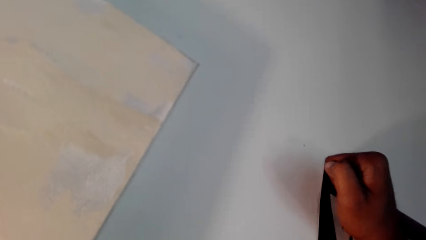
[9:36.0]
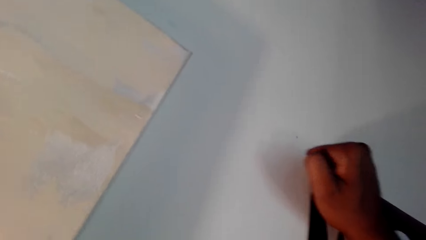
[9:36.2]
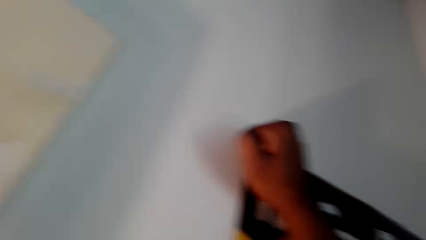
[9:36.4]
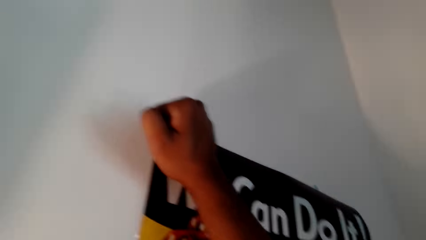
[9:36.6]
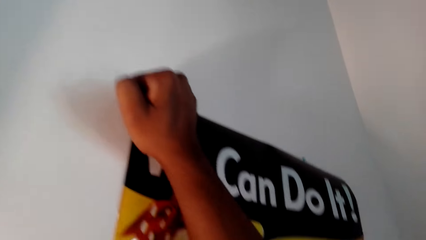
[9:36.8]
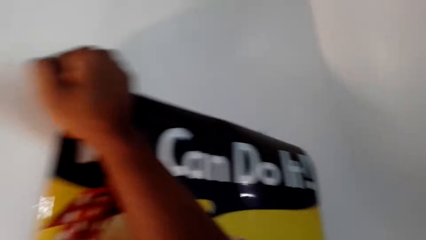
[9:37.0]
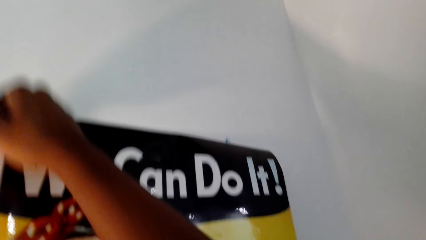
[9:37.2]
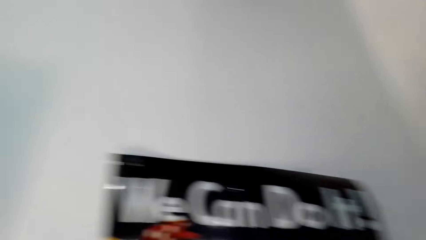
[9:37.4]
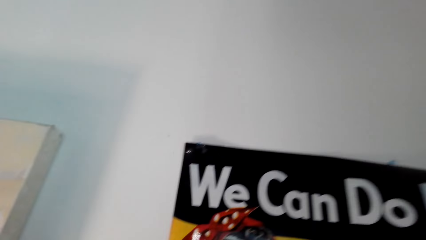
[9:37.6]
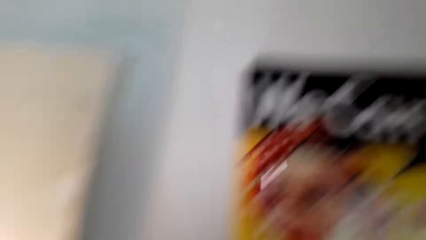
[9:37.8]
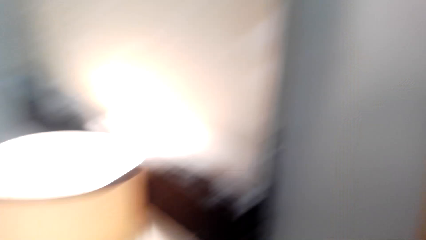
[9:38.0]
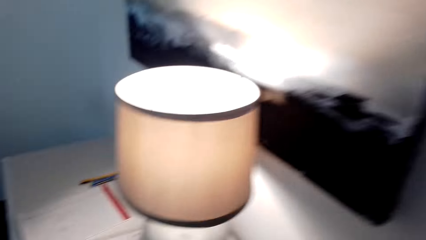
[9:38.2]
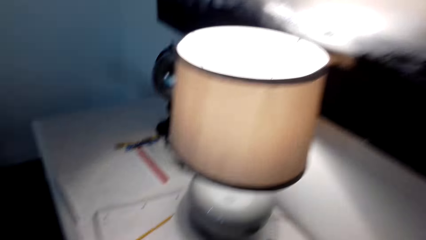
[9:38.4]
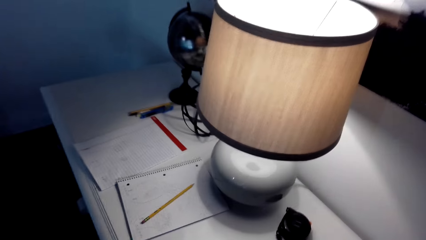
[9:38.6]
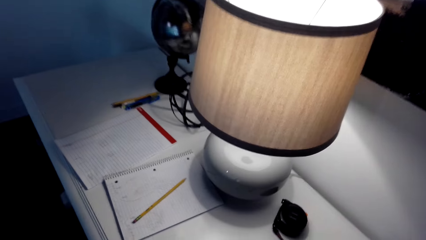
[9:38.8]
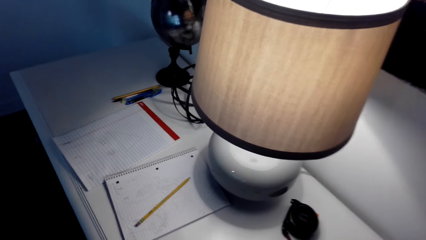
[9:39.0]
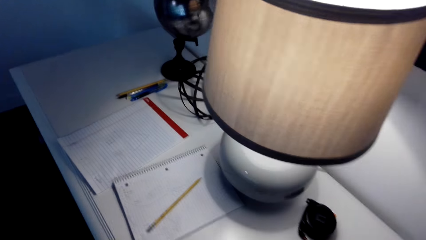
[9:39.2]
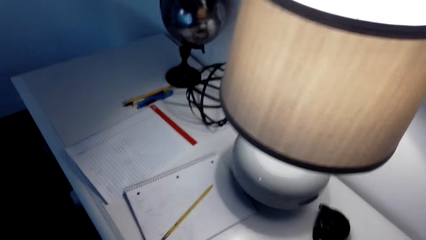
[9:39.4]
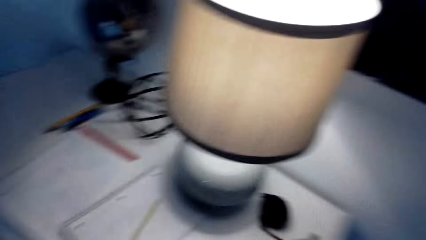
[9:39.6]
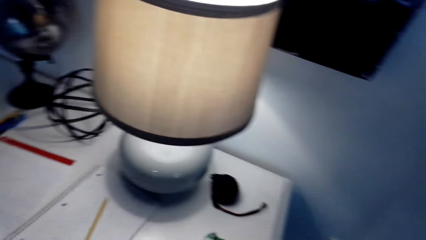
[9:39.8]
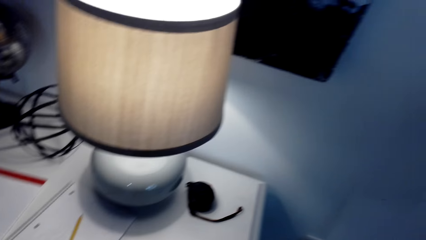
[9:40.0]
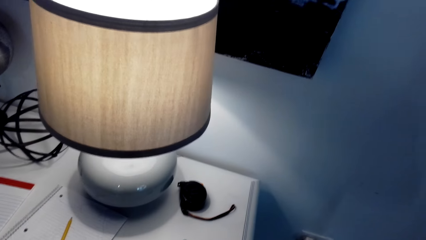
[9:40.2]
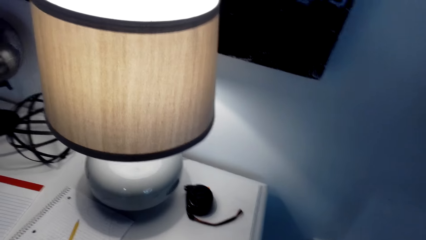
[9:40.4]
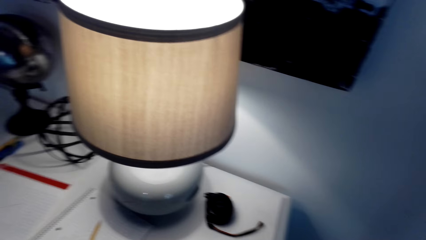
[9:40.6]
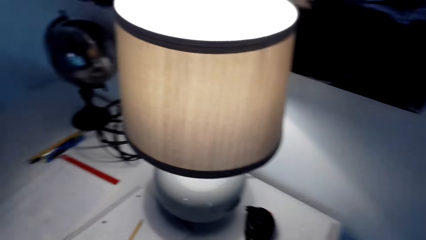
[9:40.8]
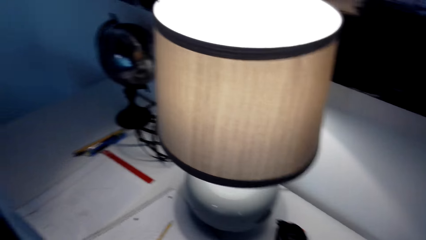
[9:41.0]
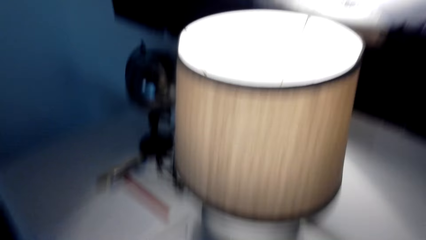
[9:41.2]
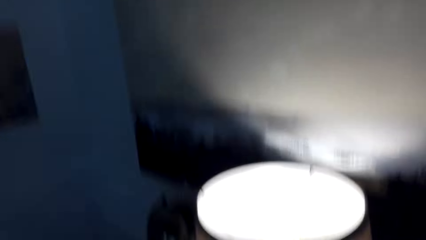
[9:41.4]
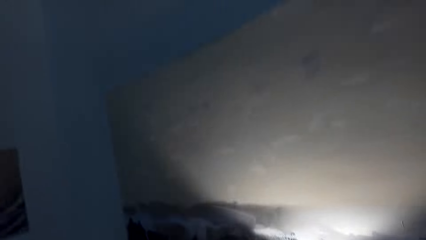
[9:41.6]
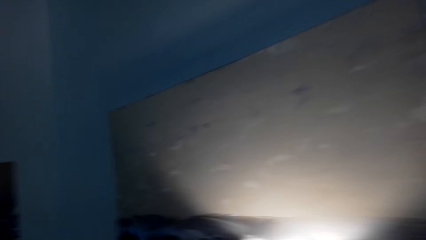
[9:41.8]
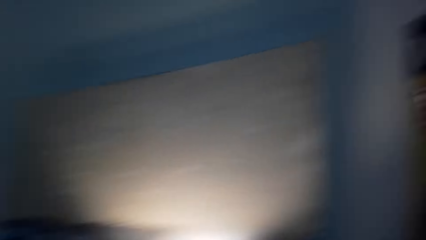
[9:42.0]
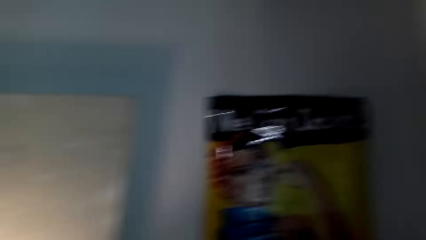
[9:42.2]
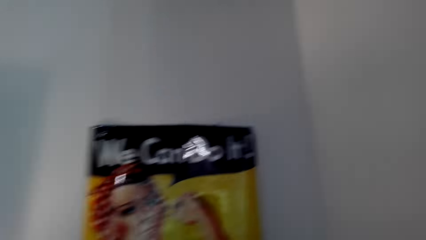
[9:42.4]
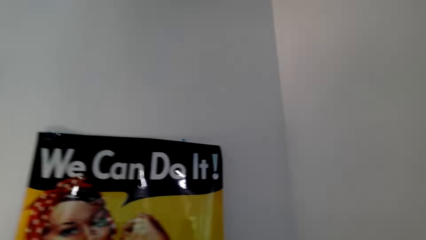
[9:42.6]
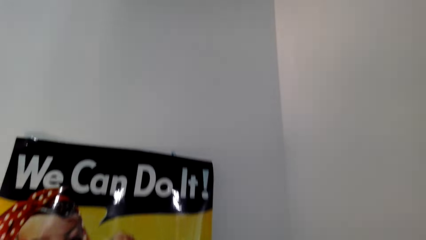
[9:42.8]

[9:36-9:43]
The camera wearer looks around.

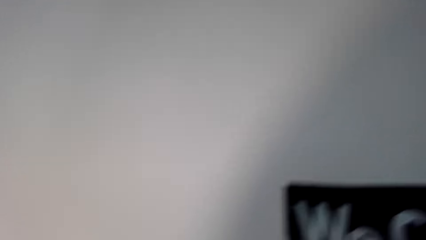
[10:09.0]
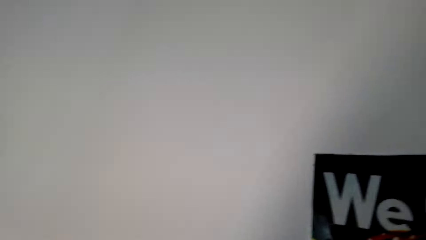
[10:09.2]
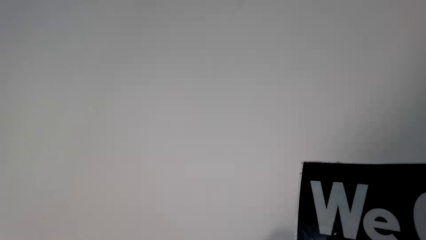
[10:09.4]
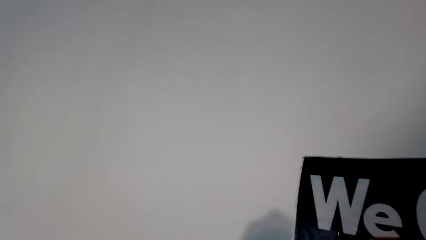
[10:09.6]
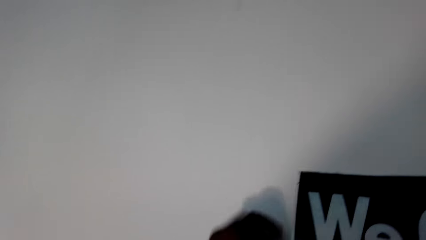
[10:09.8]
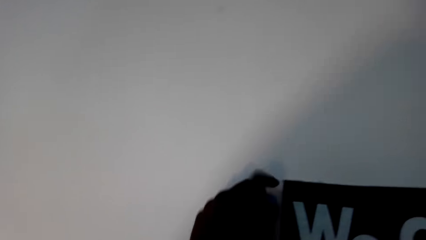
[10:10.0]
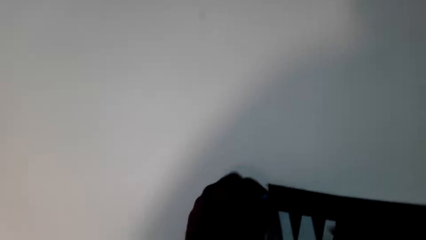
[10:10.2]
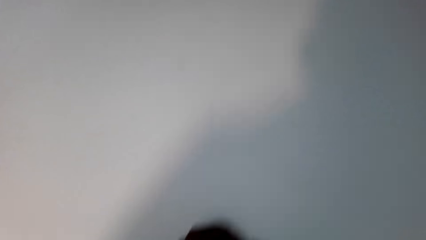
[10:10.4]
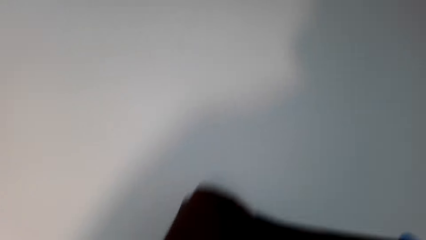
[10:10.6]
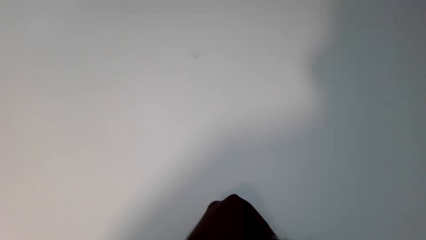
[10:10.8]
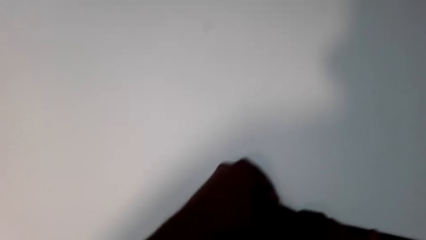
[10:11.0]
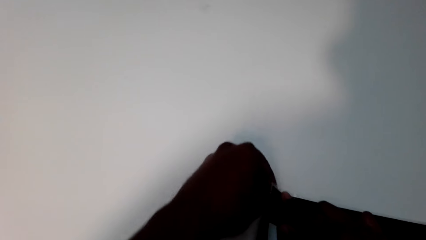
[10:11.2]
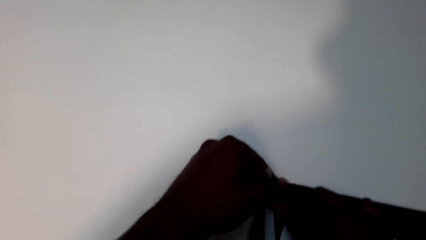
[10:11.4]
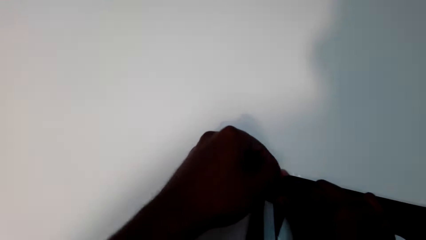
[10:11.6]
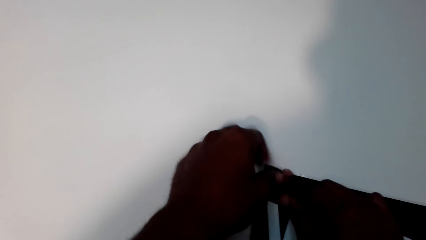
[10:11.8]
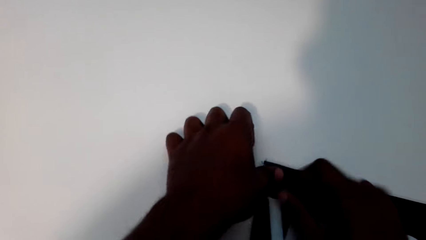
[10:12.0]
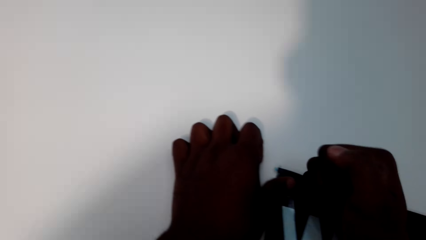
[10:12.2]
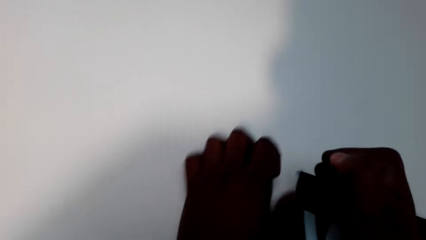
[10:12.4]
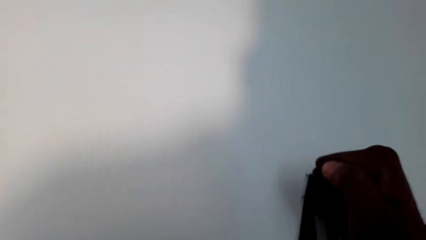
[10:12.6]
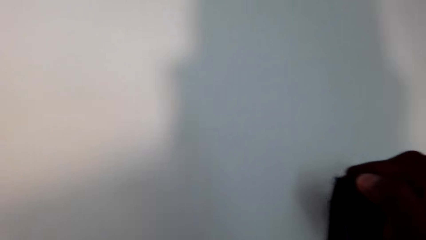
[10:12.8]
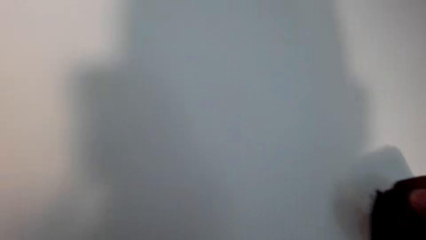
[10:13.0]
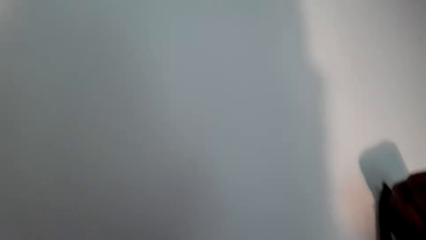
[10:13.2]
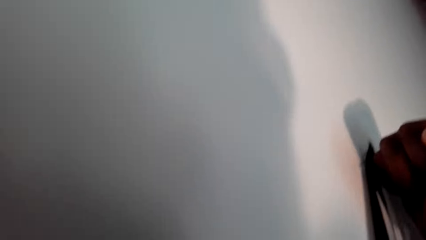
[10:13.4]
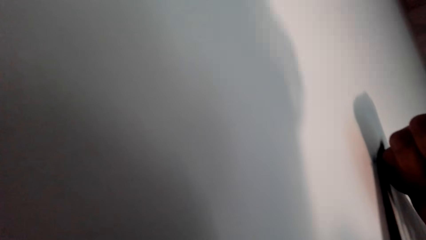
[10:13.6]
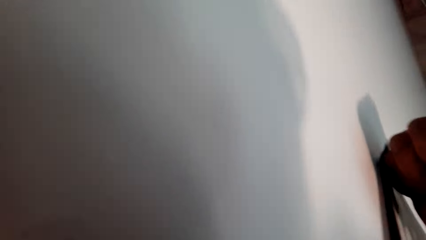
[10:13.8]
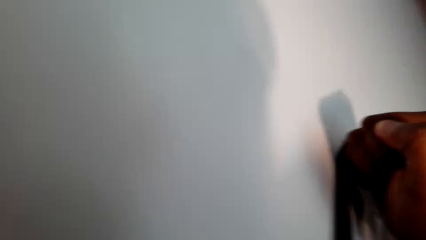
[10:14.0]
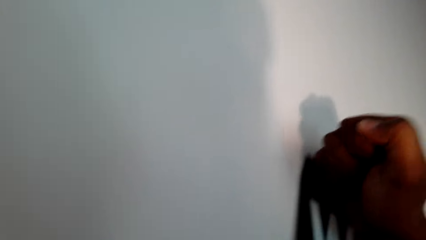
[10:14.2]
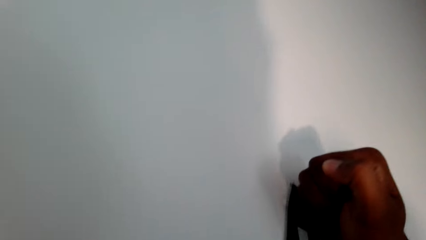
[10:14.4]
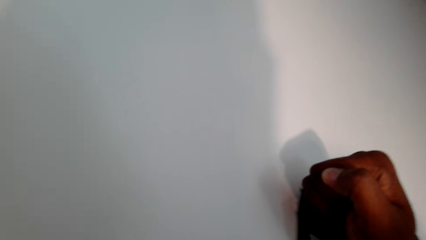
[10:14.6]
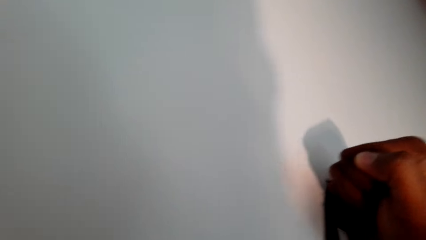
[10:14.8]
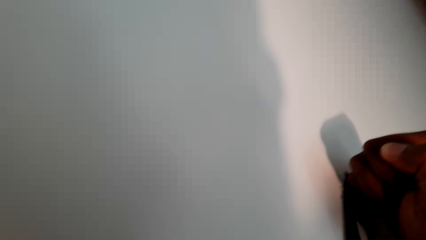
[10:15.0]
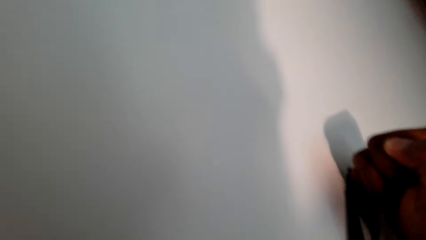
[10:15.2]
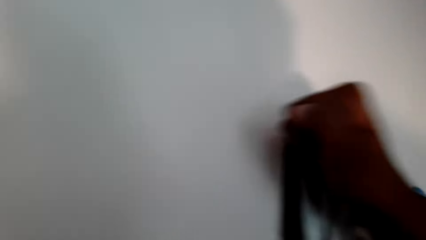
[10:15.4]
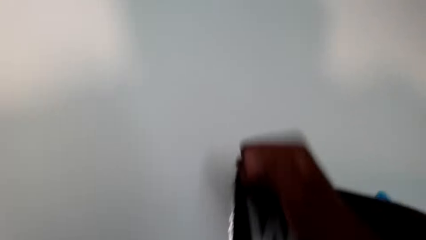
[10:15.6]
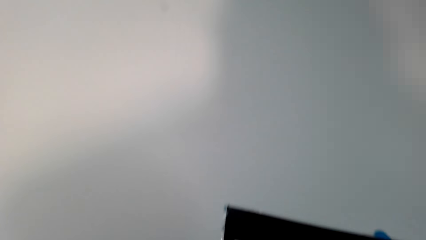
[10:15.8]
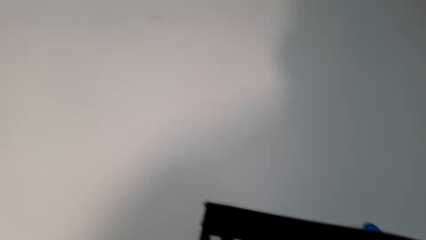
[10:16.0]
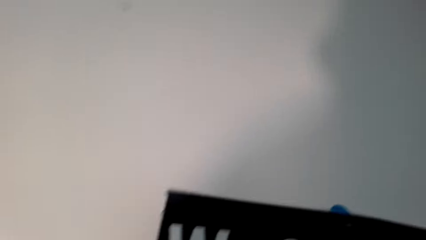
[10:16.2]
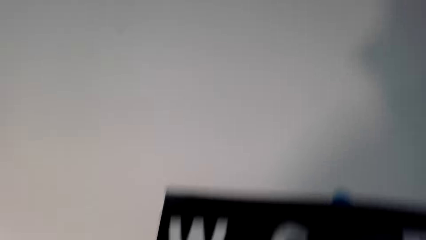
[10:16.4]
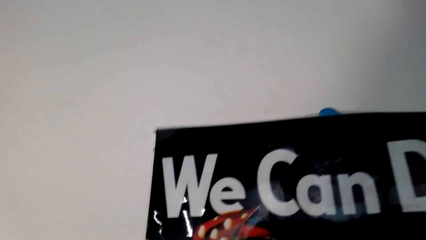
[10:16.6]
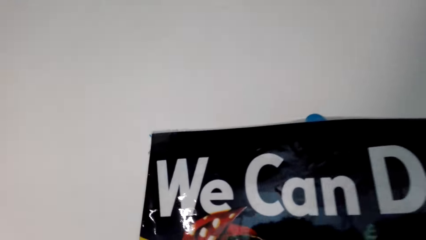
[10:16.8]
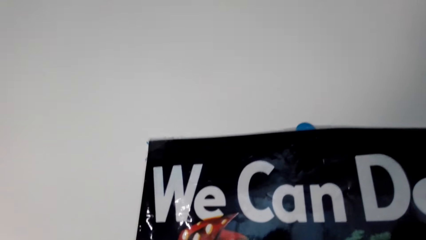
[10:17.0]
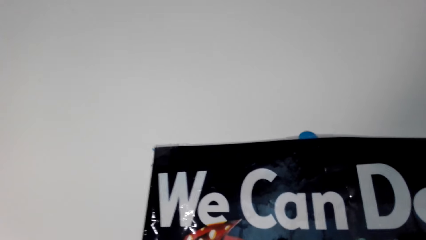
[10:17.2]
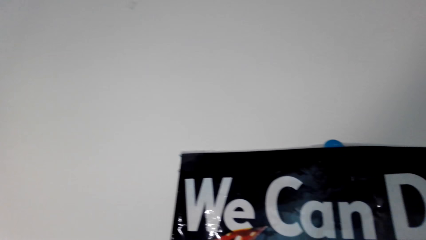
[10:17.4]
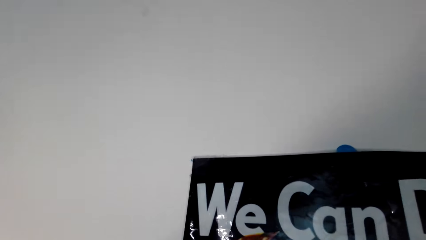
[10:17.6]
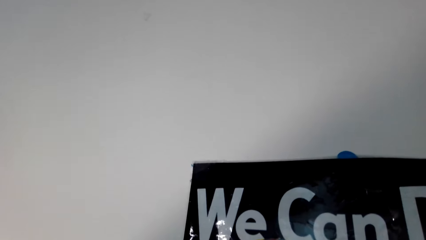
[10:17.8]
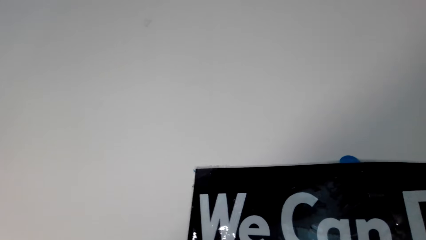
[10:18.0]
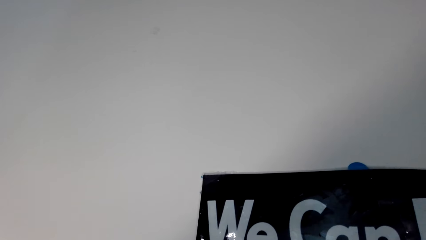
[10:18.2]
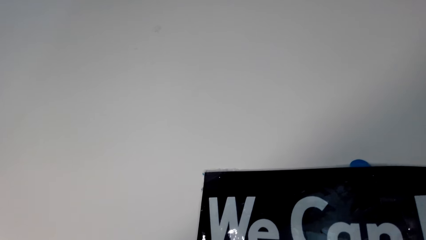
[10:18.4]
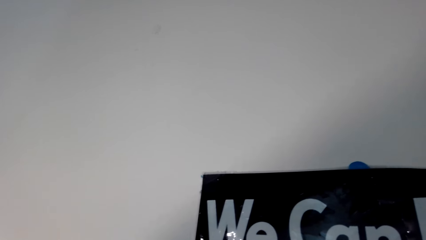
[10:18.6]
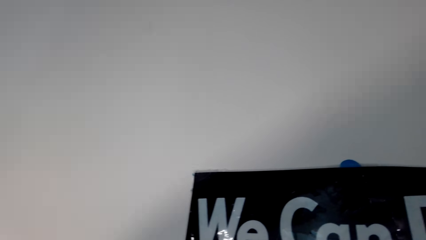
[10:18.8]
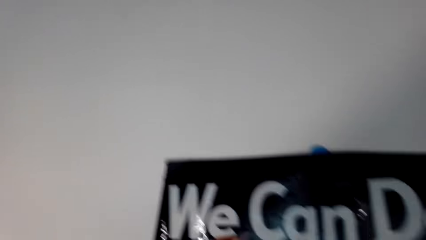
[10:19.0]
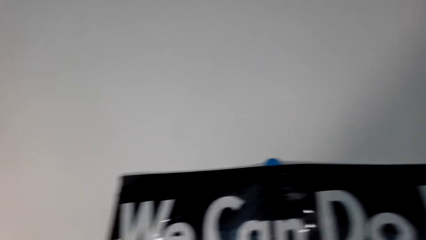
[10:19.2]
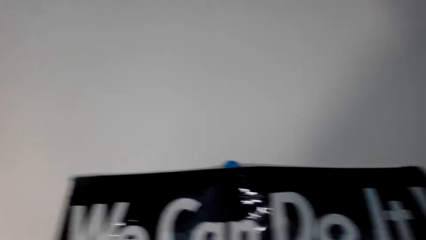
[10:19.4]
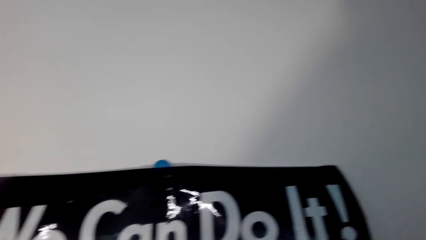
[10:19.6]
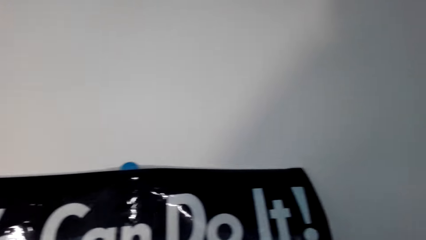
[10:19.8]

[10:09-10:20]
The camera wearer sticks the art paint on the wall with a tape. They press the art paint.
